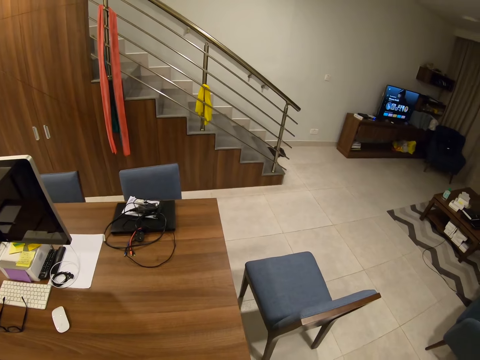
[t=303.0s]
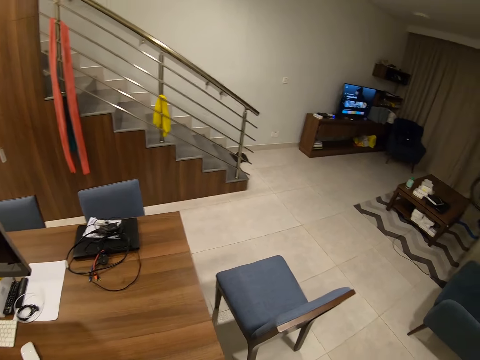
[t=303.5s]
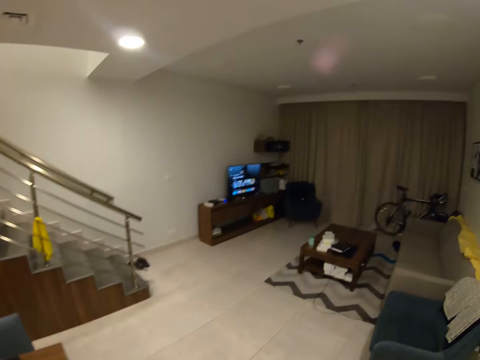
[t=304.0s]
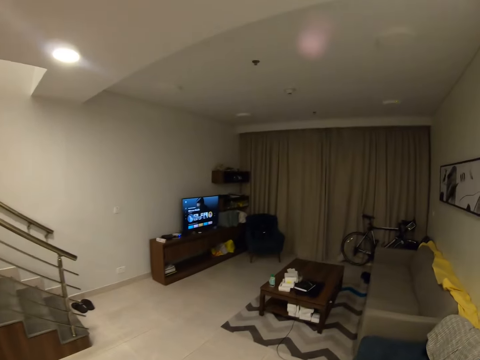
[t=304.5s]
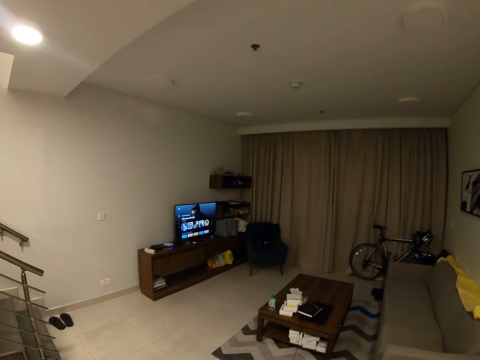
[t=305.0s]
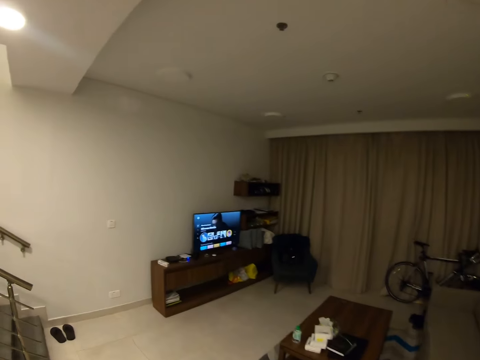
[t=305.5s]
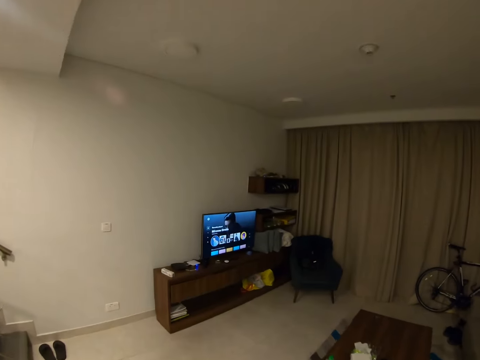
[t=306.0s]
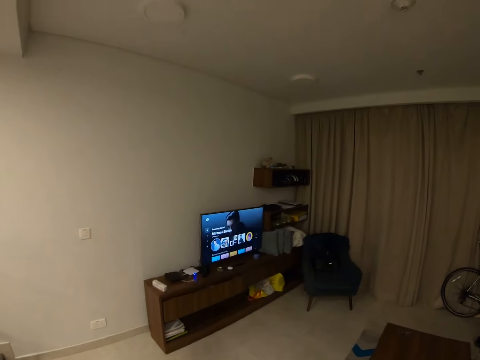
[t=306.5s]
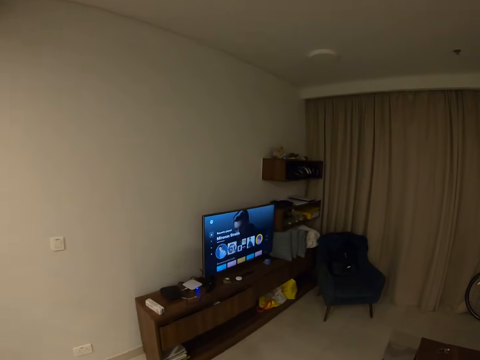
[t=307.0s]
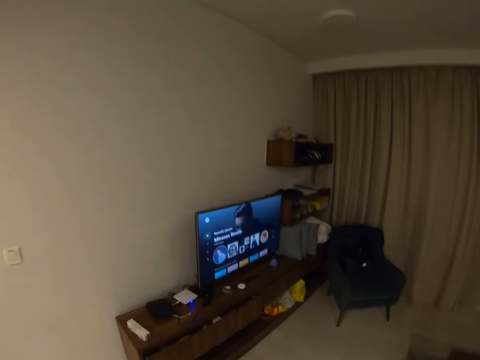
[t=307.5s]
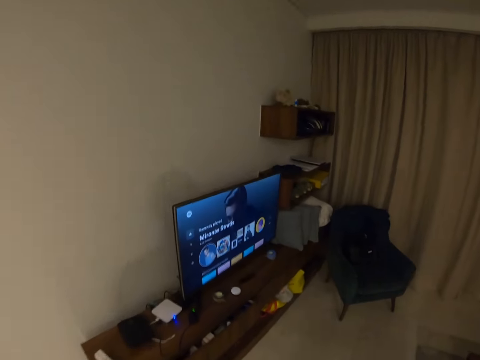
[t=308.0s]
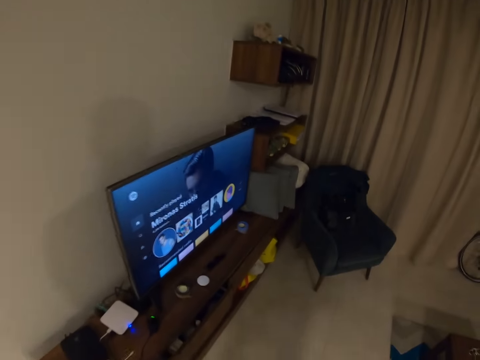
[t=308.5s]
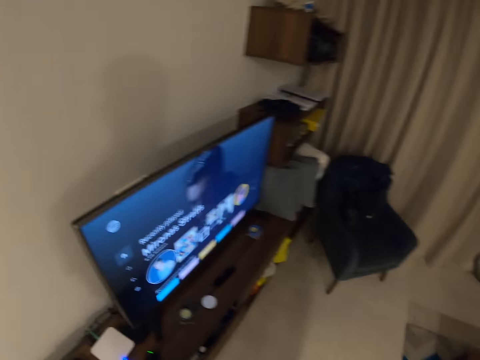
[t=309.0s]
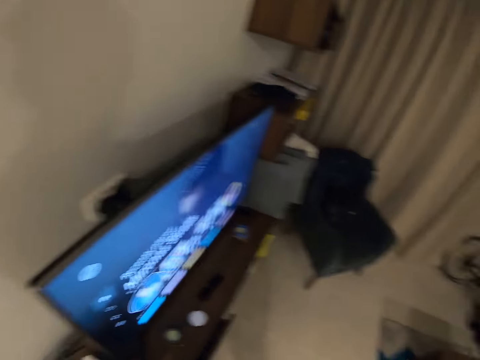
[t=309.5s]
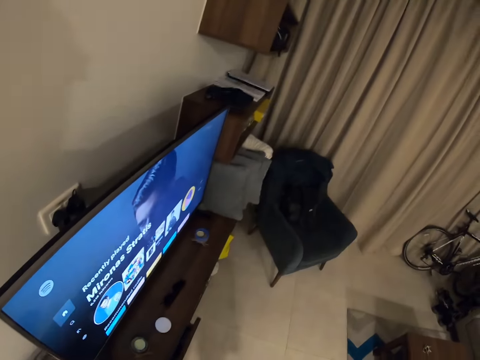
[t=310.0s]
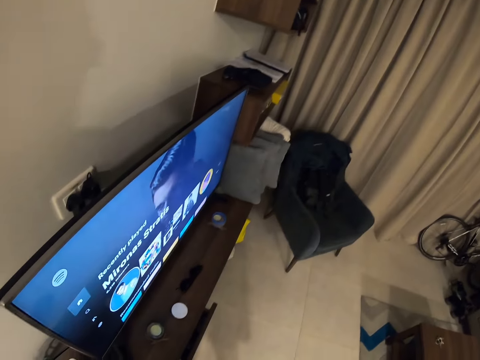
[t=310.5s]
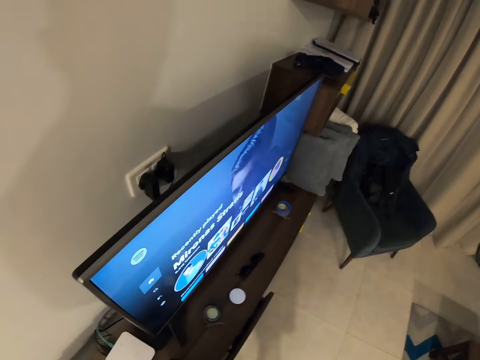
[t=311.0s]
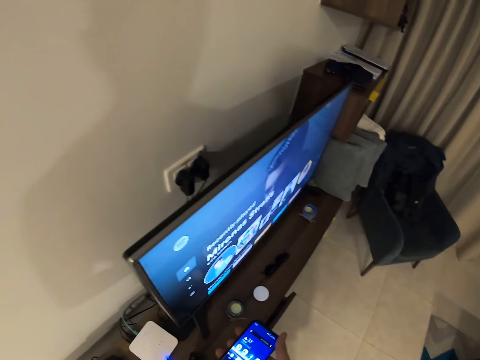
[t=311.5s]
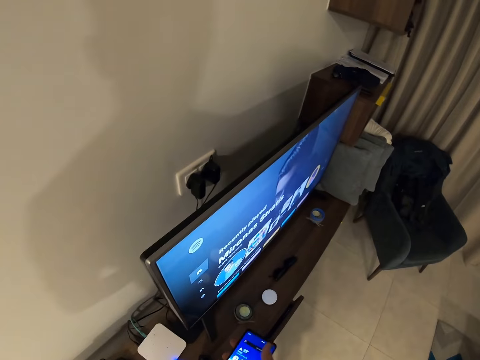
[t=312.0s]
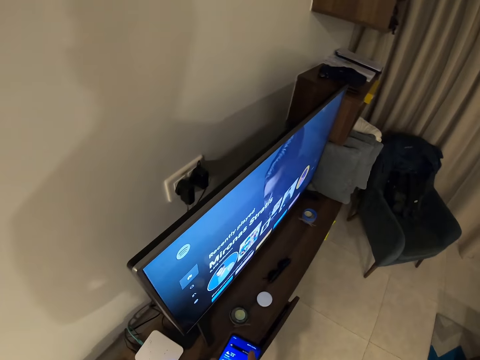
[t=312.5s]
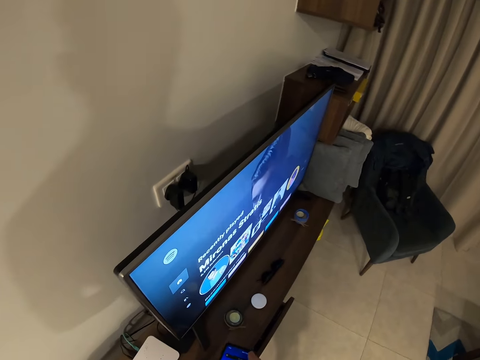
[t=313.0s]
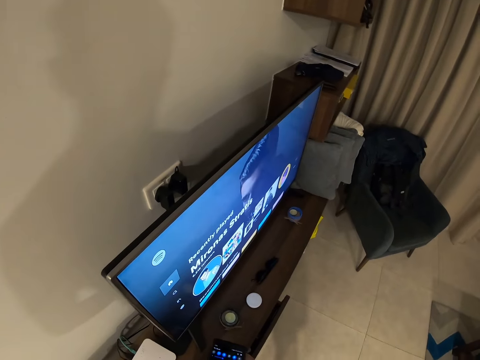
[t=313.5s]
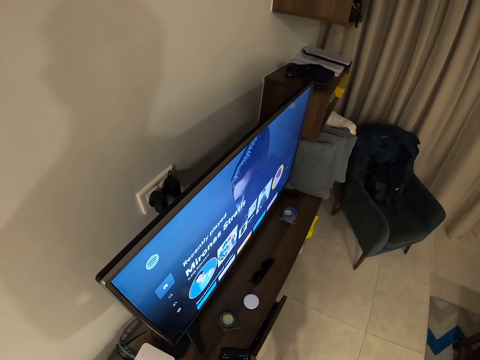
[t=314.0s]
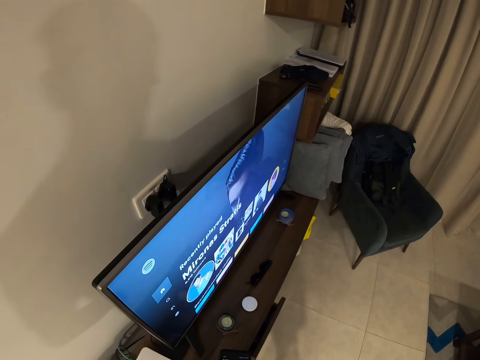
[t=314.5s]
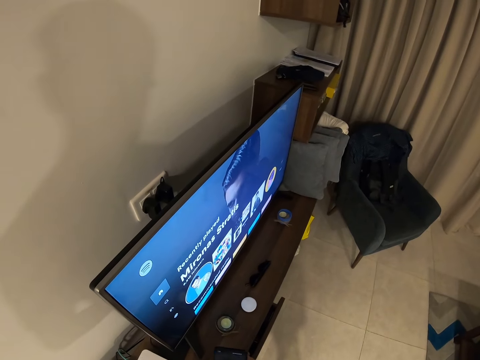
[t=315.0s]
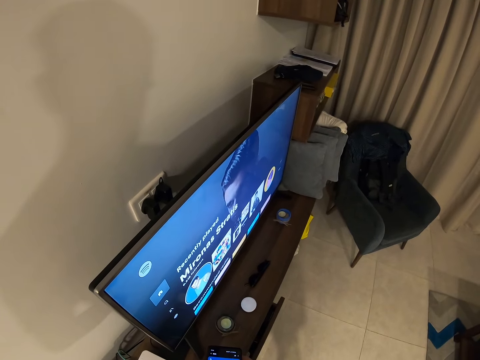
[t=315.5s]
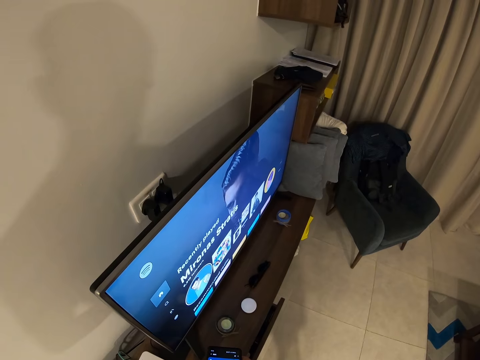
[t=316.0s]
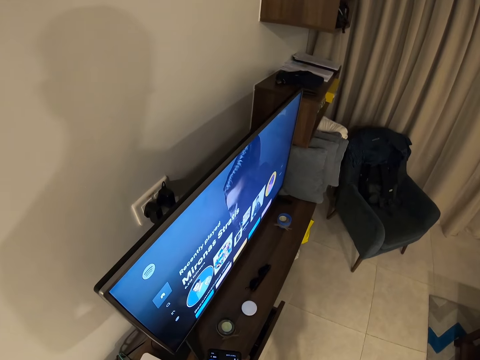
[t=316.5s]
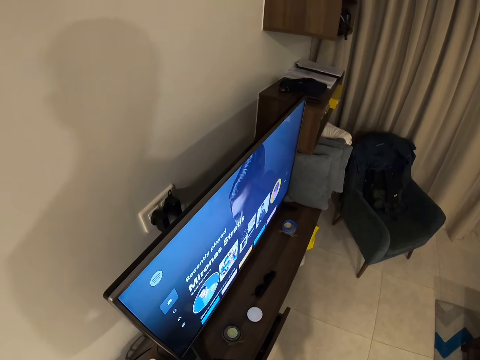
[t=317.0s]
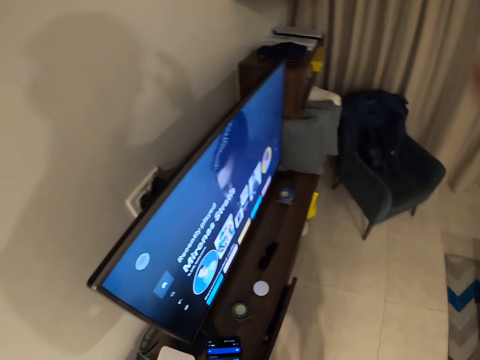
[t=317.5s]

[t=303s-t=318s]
The camera wearer carries the phone to the TV stand in the room. They use the phone beside the TV stand. They lift a hand to the camera on the head and touch the camera.
